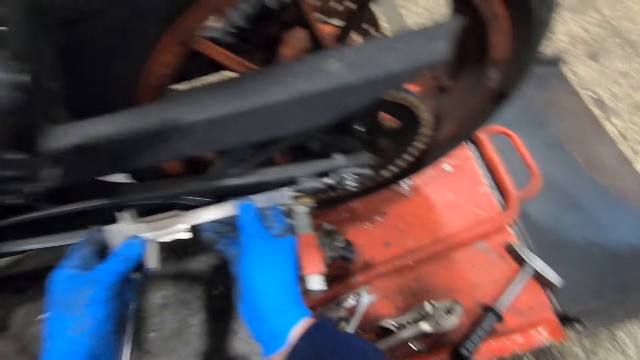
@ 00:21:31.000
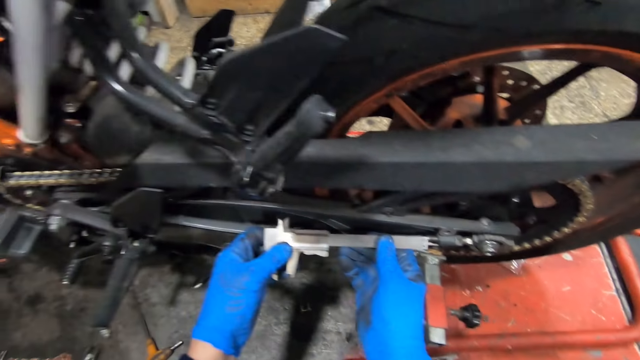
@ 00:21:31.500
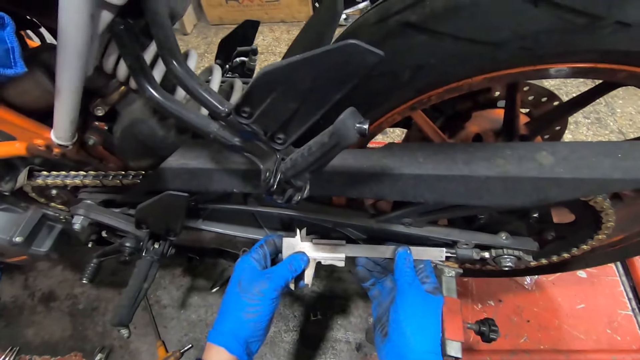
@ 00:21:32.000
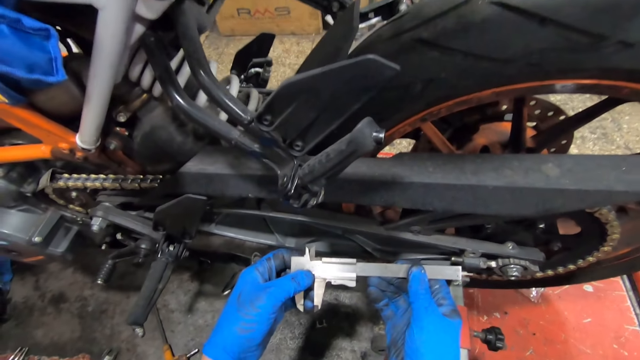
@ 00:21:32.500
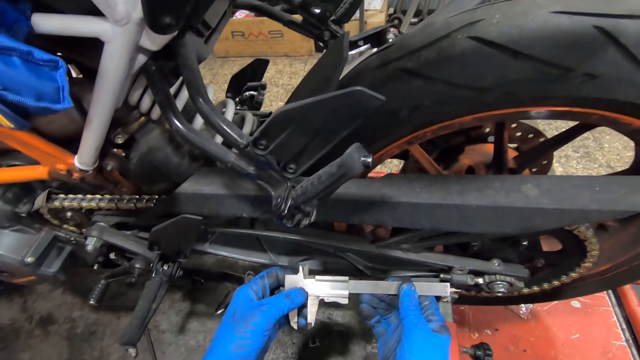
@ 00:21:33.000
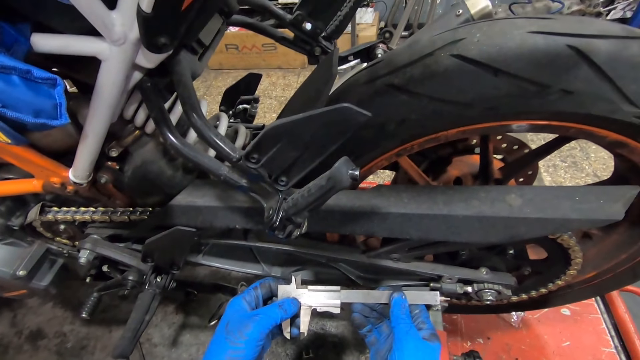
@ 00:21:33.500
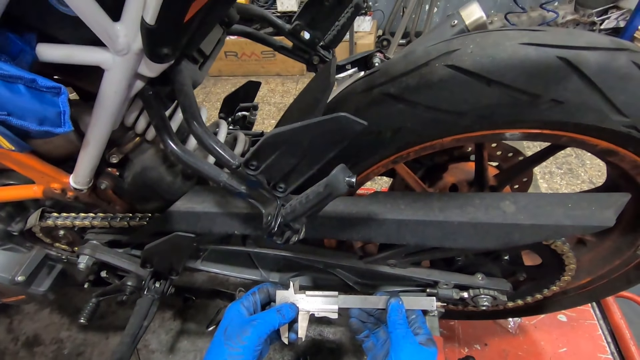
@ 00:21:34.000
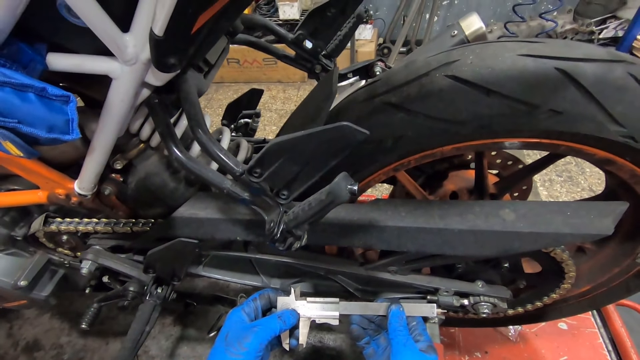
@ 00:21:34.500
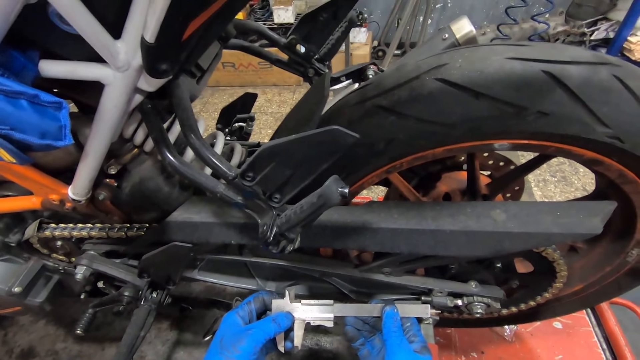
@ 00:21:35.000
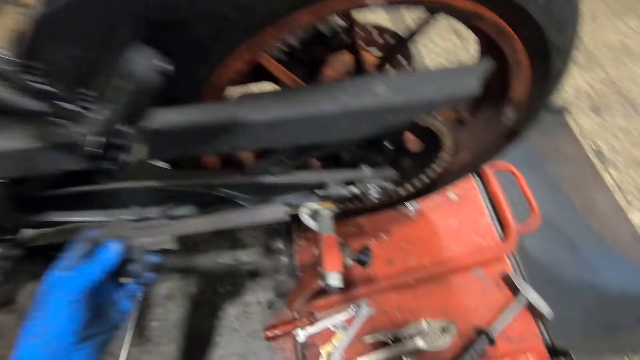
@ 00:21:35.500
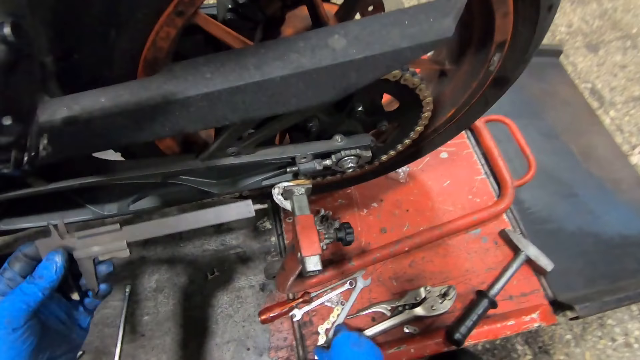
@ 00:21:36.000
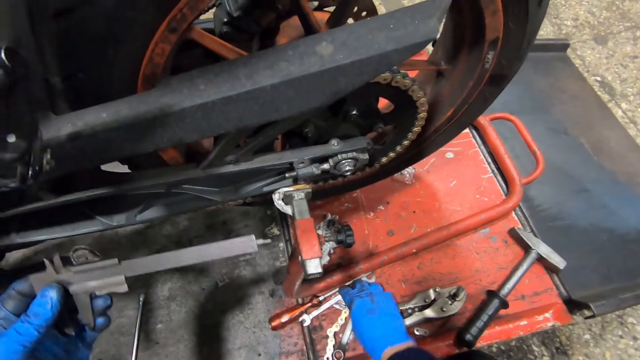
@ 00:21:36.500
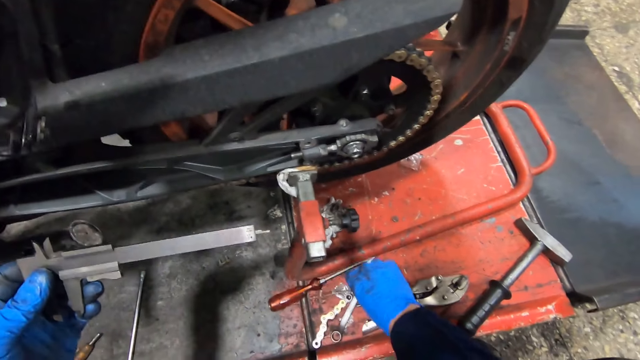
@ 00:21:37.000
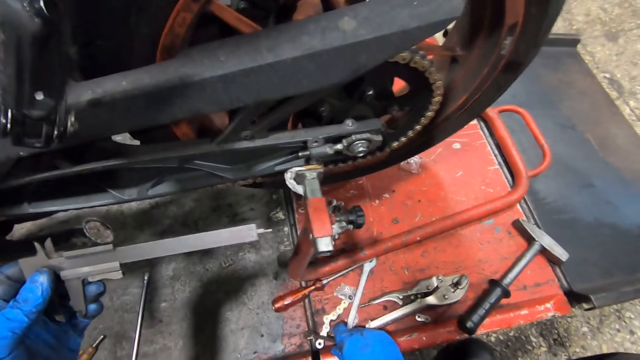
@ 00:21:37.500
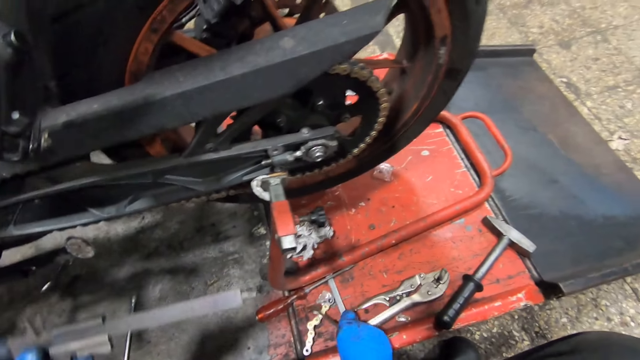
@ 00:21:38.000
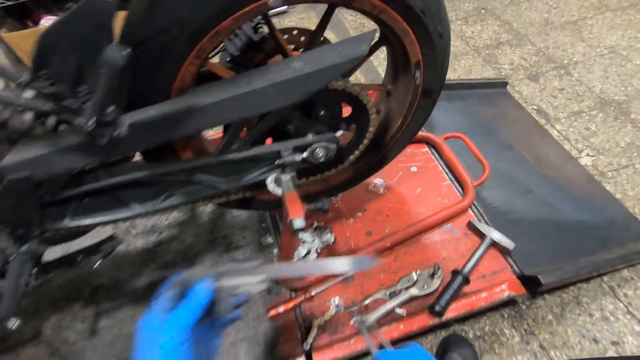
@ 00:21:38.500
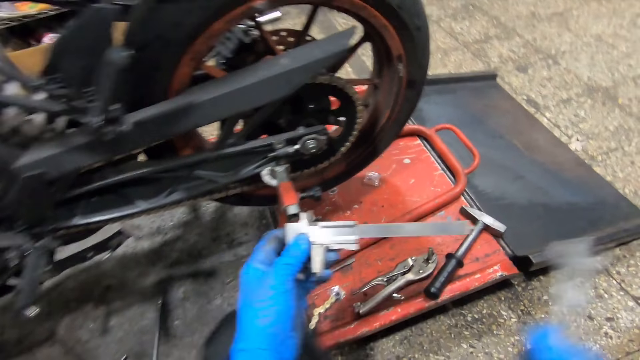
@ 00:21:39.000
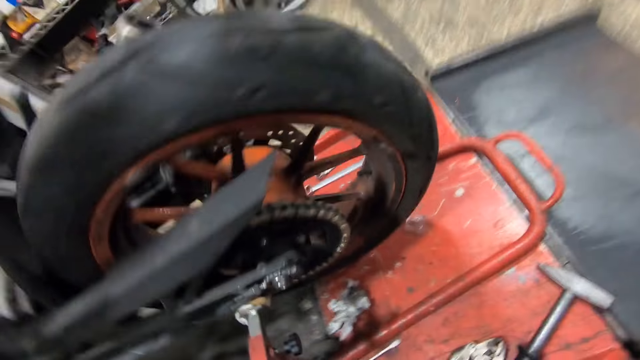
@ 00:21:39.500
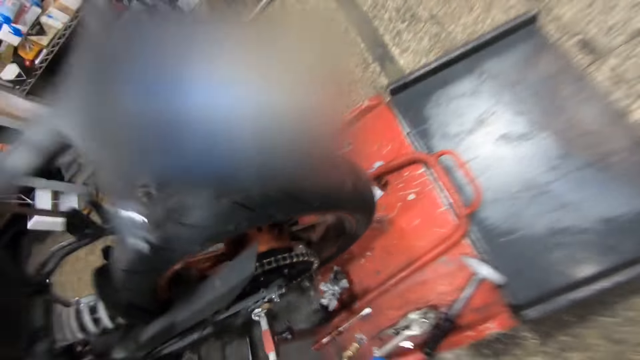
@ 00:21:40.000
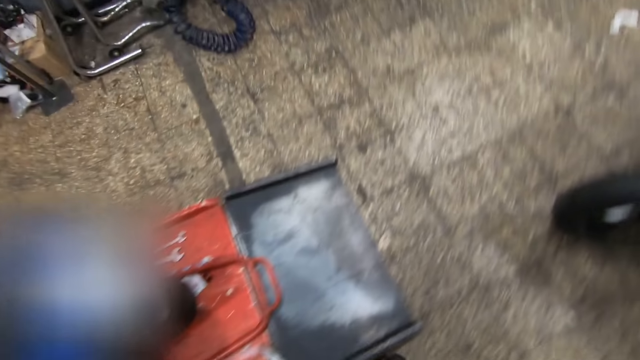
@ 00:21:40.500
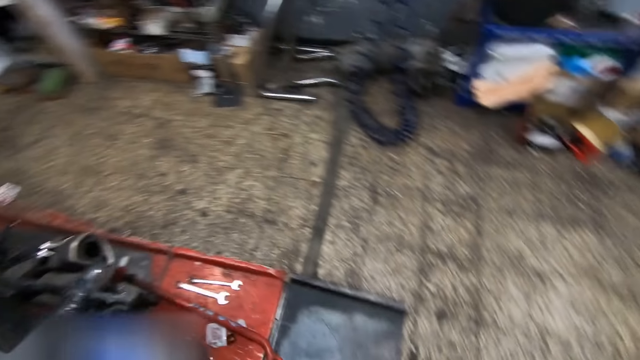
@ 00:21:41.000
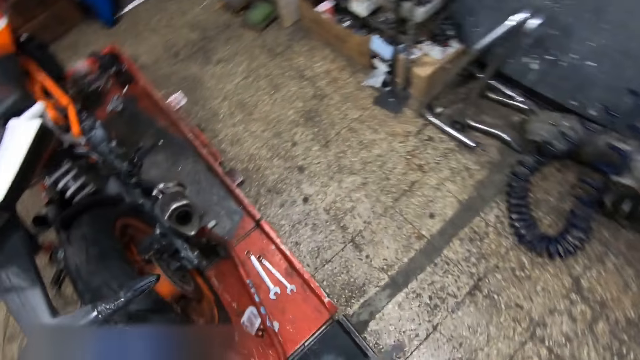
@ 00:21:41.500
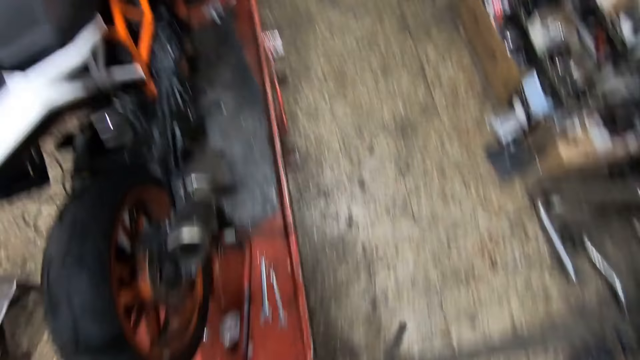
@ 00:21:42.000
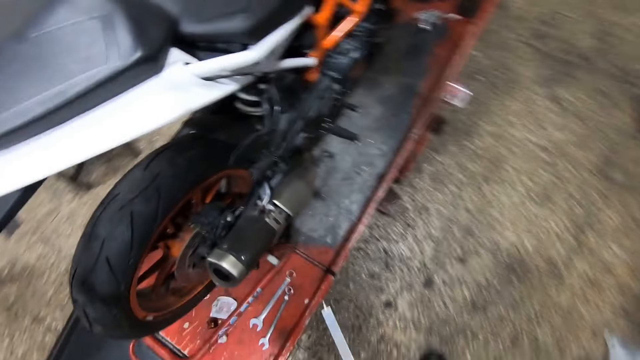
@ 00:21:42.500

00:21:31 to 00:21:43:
The camera wearer looks at the bike. He picks up a spanner from the work bench with his right hand. He picks up a spanner from the work bench with his right hand again. He stands up and walks around the garage to the other side of the bike.

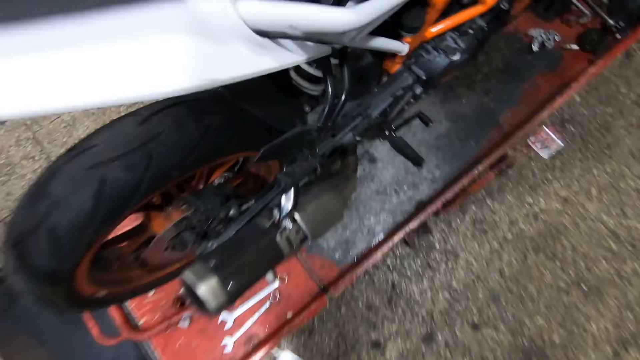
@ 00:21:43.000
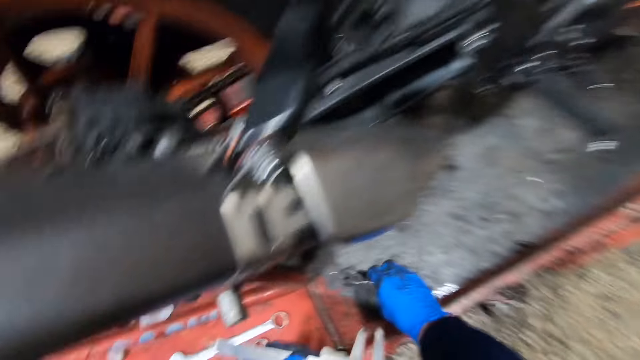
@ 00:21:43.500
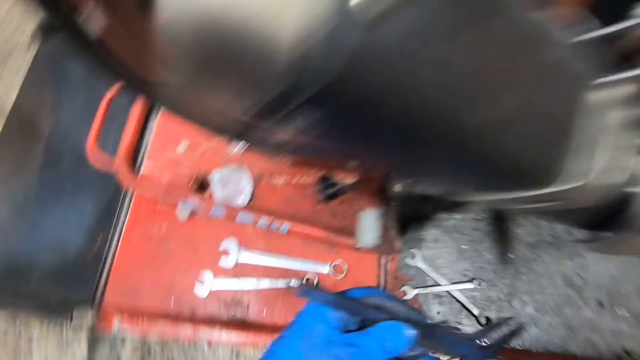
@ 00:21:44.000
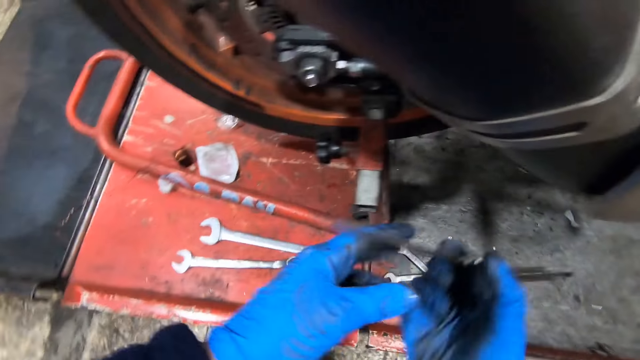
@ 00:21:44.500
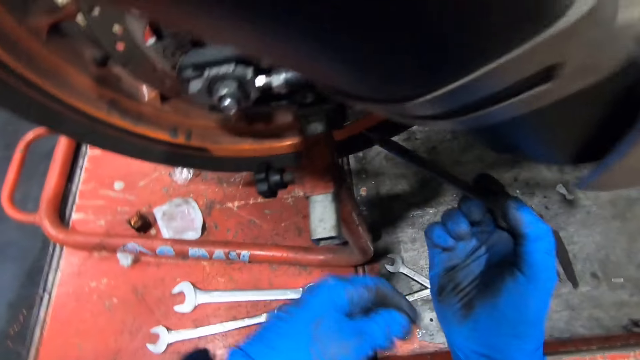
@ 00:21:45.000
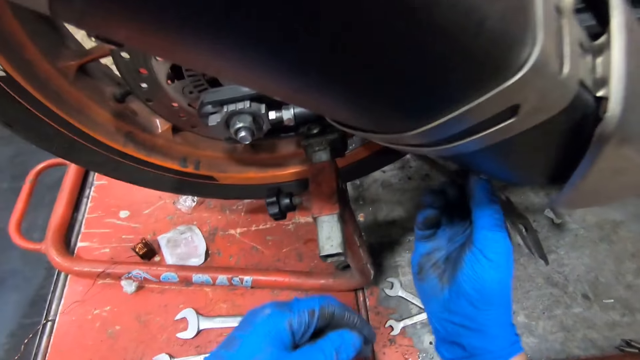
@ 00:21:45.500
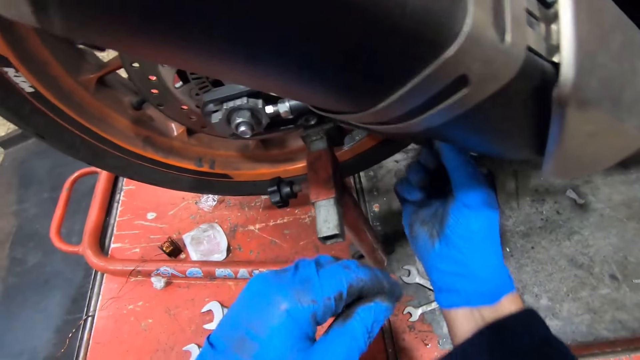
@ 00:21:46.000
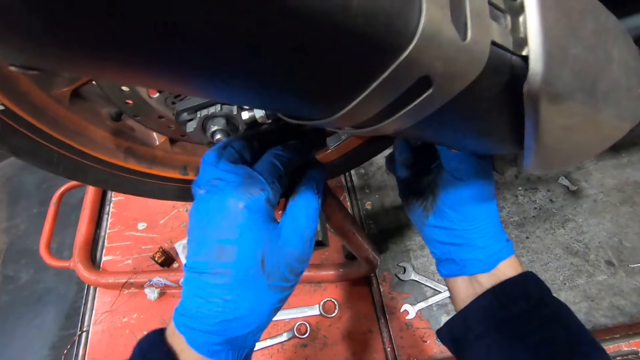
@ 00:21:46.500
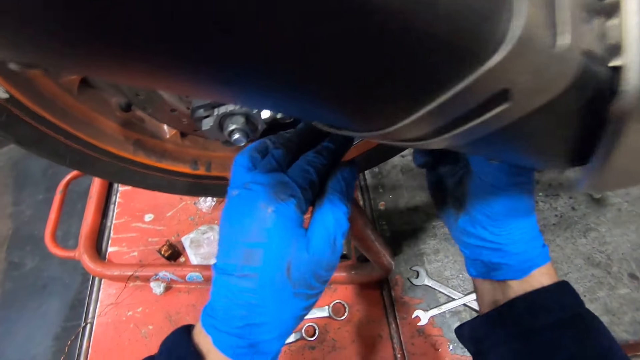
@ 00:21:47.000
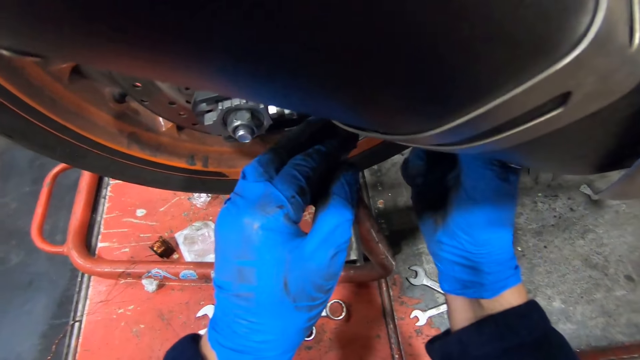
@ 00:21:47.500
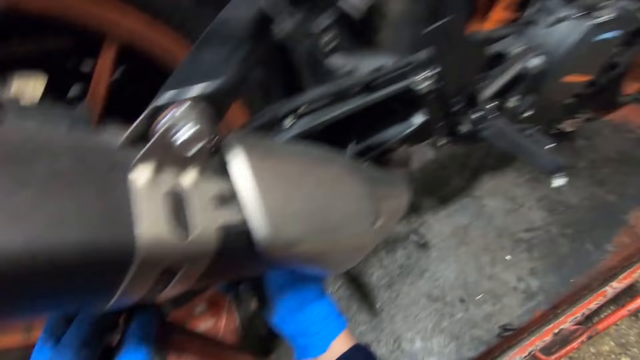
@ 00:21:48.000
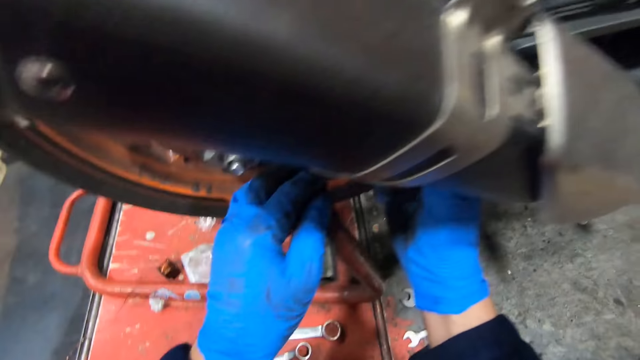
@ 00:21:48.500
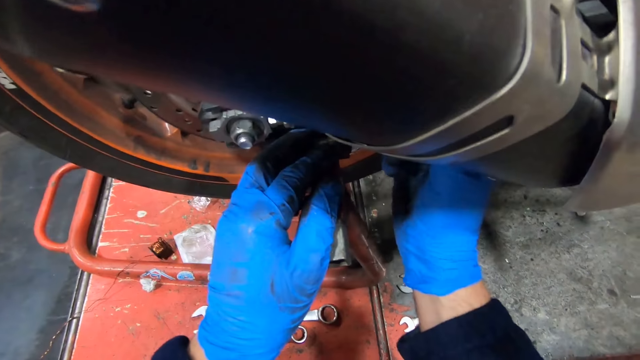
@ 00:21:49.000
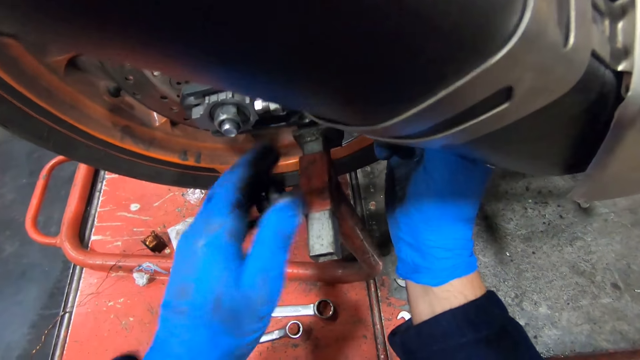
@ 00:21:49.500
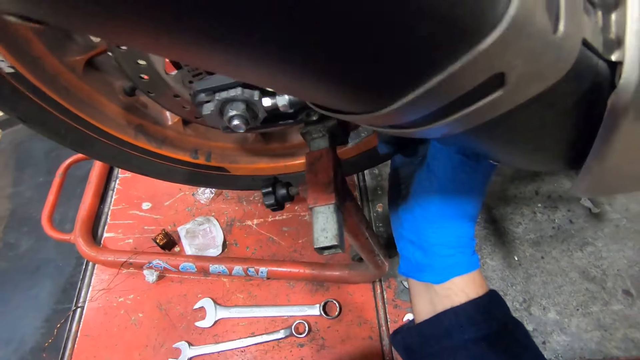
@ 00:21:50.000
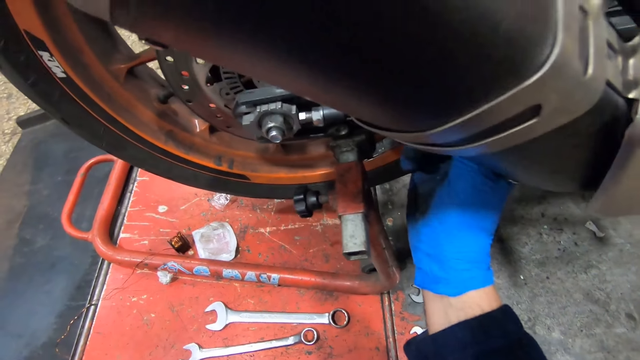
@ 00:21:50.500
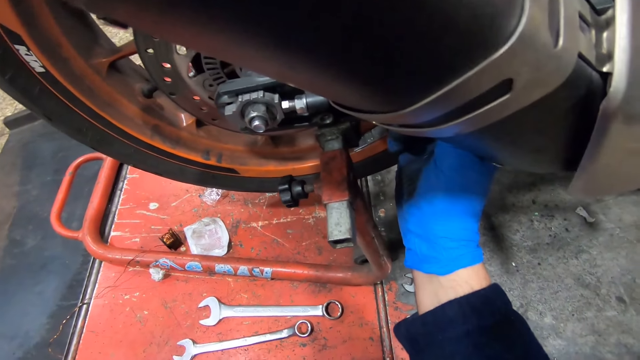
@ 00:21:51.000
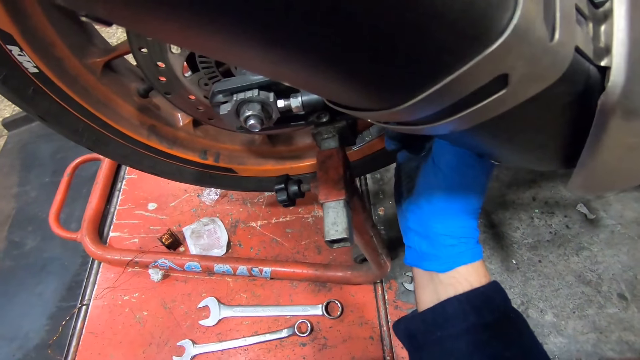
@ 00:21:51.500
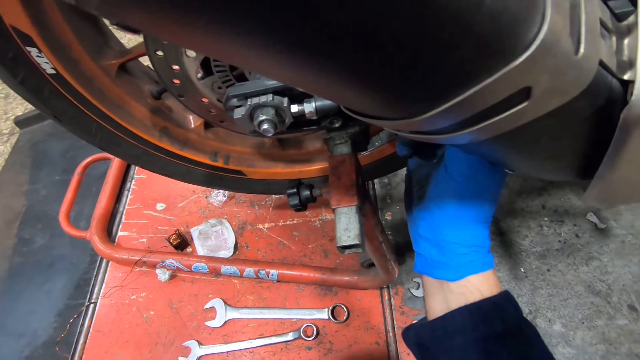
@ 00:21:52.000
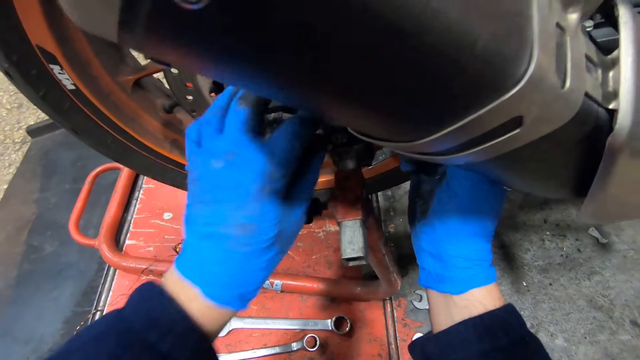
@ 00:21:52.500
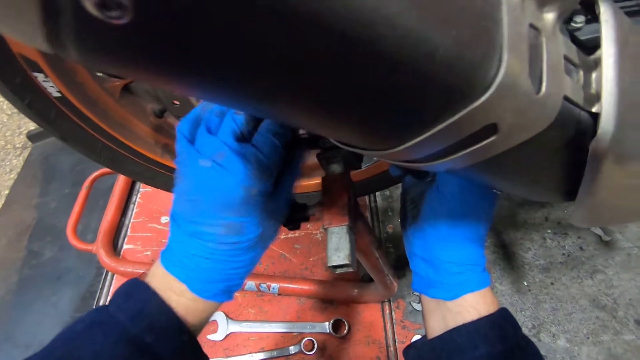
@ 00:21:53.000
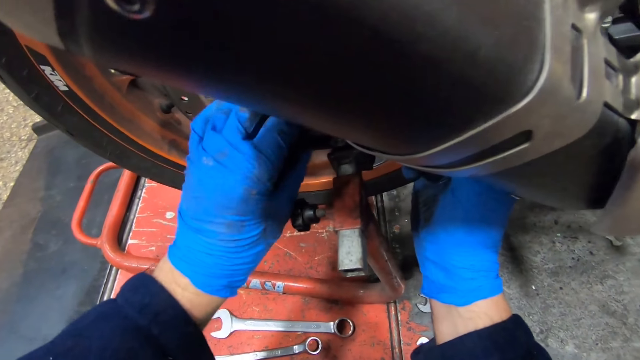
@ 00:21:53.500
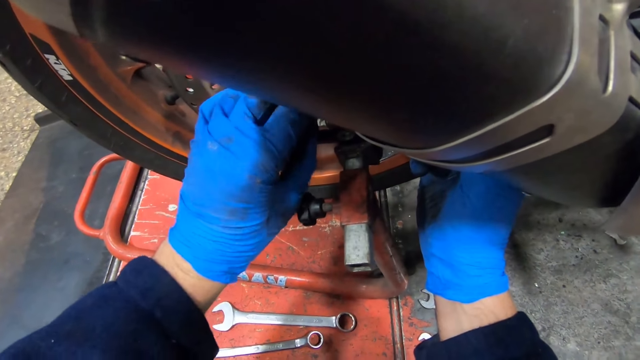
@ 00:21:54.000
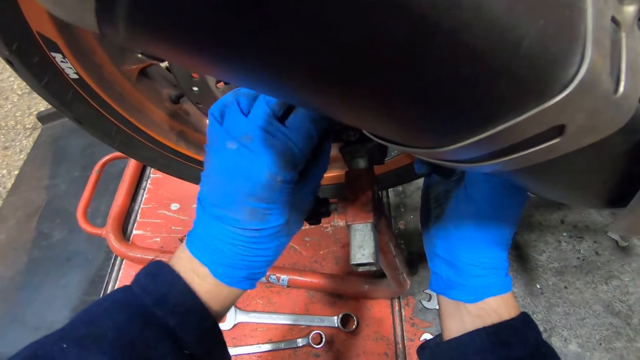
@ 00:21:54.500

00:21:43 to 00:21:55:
The camera wearer drops the spanners on the work bench with his right hand. He passes the Vernier caliper from his left hand to his right hand. He measures a screw on the bike with the Vernier caliper in his right hand. He places his left hand on the work bench. He looks at the bike. He removes his left hand from the work bench. He measures something on the bike. He loosens a screw on the bike tire with his left hand.
